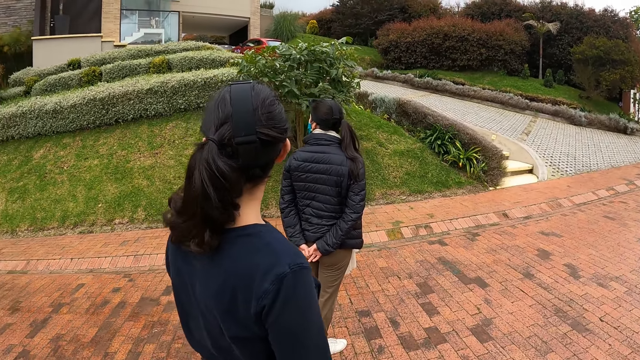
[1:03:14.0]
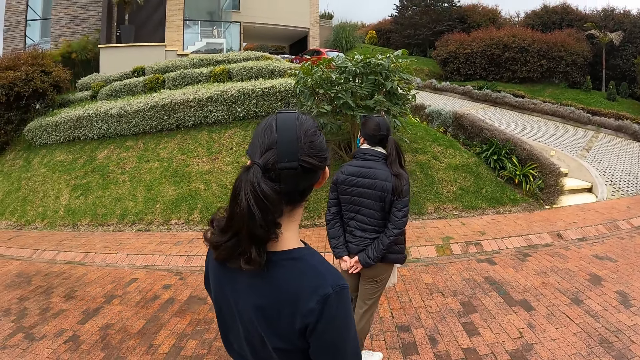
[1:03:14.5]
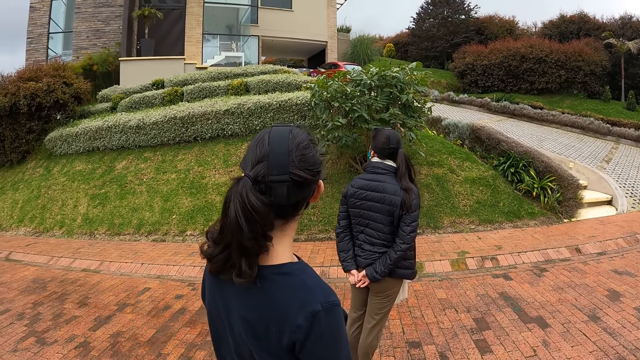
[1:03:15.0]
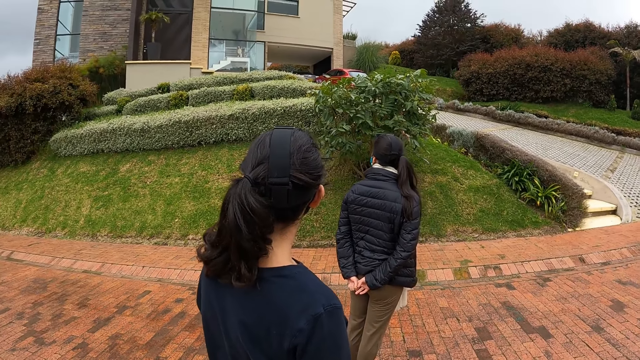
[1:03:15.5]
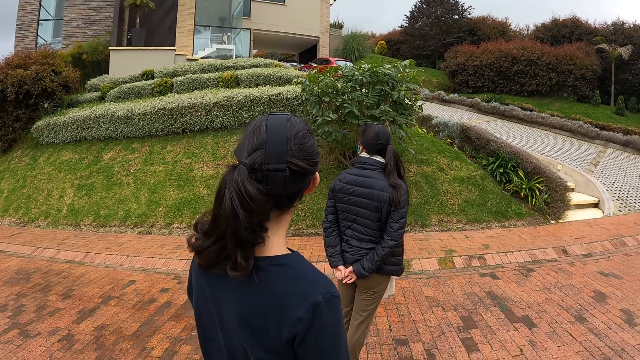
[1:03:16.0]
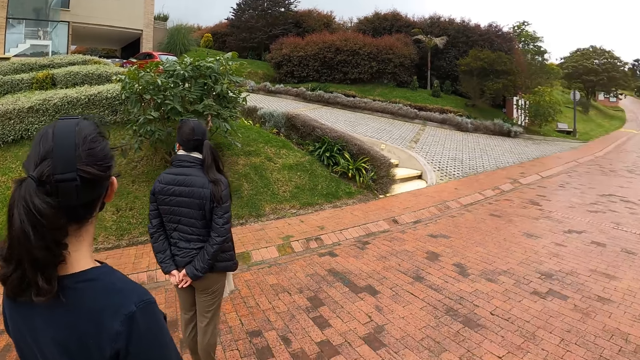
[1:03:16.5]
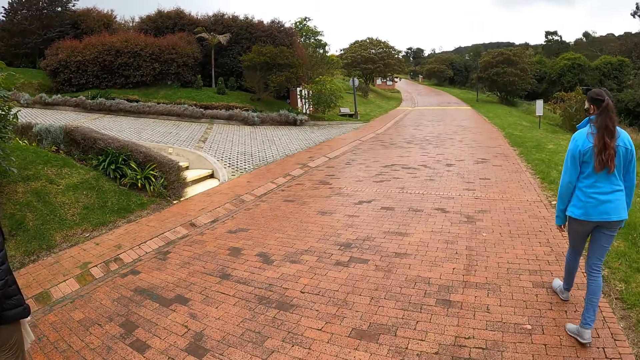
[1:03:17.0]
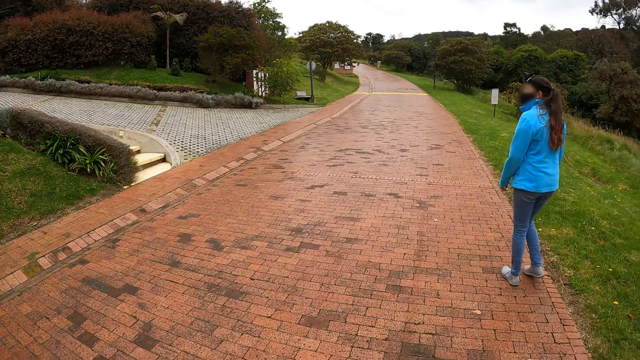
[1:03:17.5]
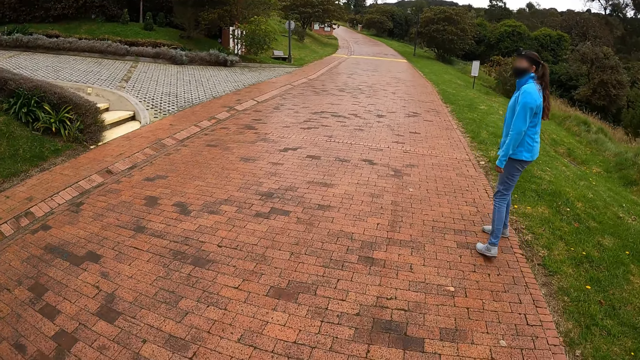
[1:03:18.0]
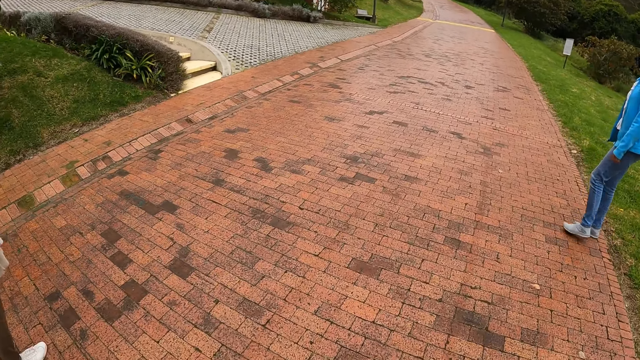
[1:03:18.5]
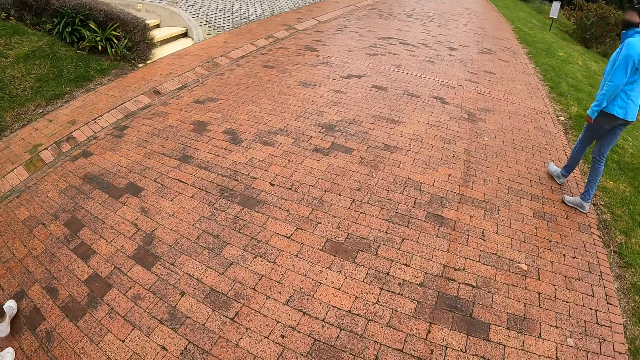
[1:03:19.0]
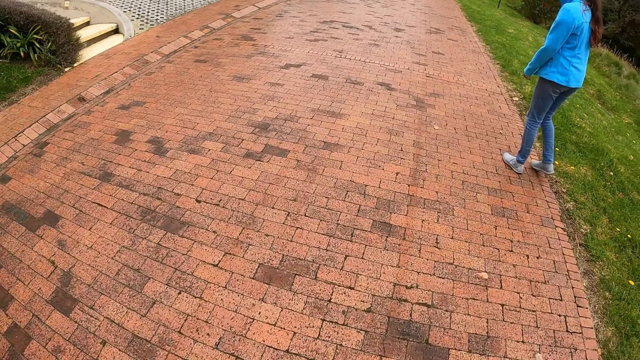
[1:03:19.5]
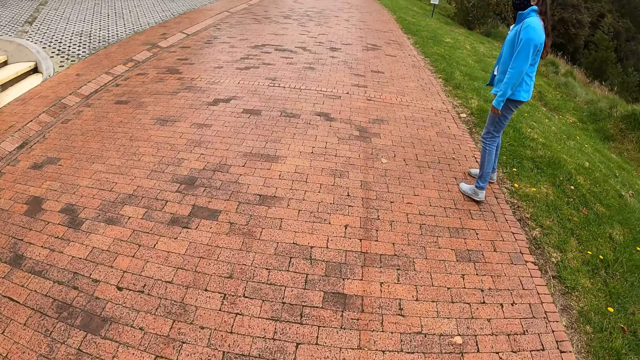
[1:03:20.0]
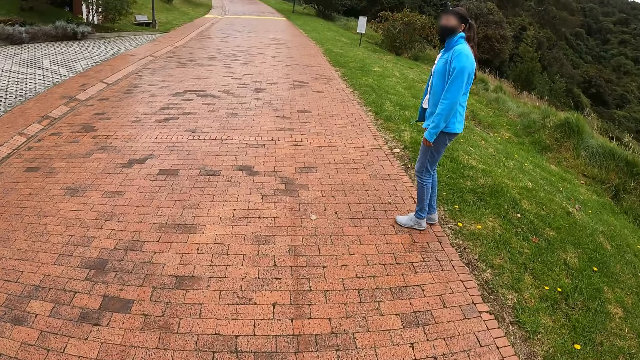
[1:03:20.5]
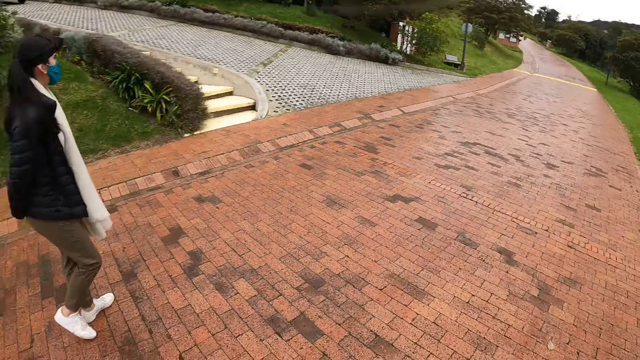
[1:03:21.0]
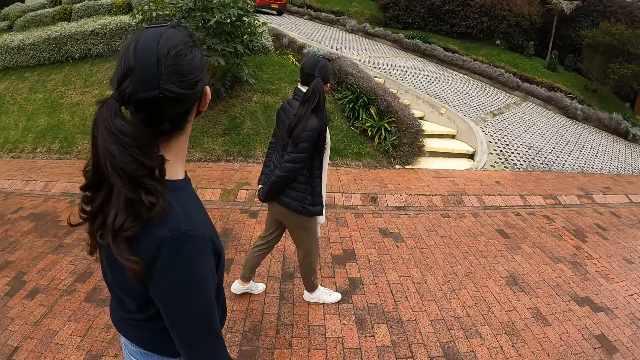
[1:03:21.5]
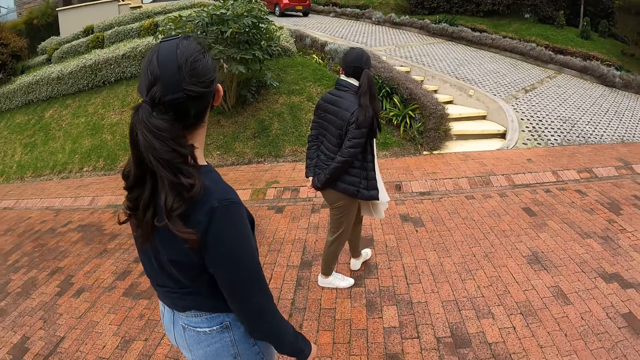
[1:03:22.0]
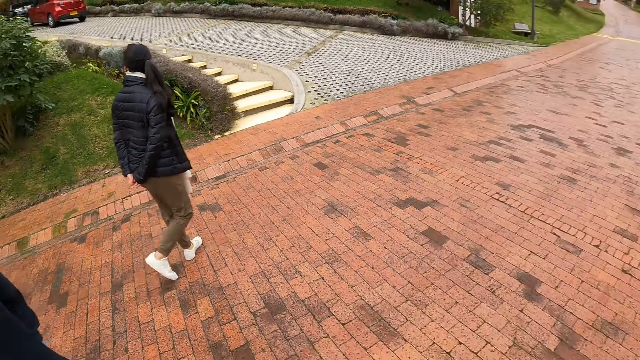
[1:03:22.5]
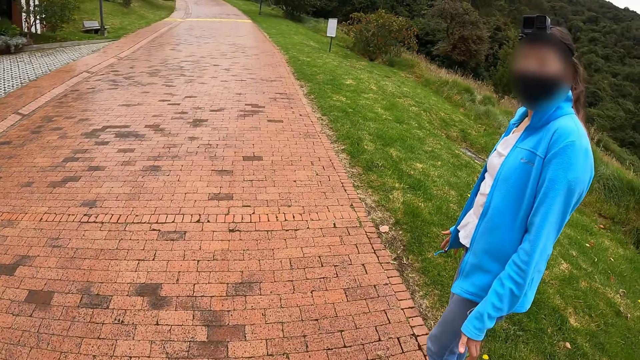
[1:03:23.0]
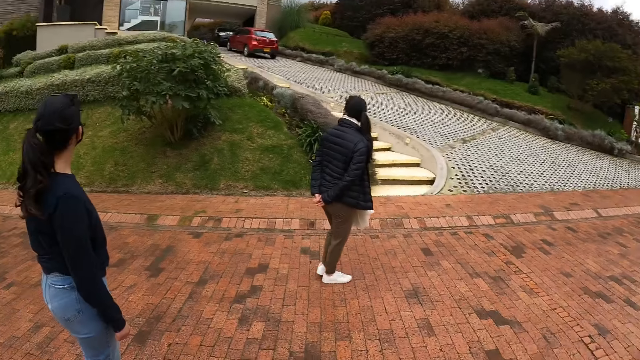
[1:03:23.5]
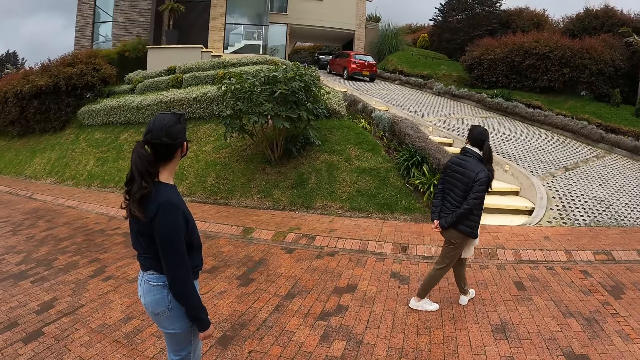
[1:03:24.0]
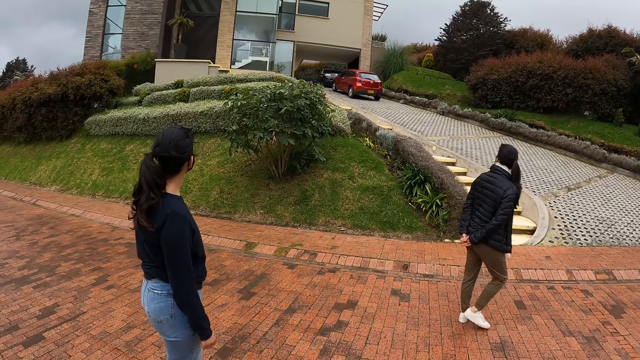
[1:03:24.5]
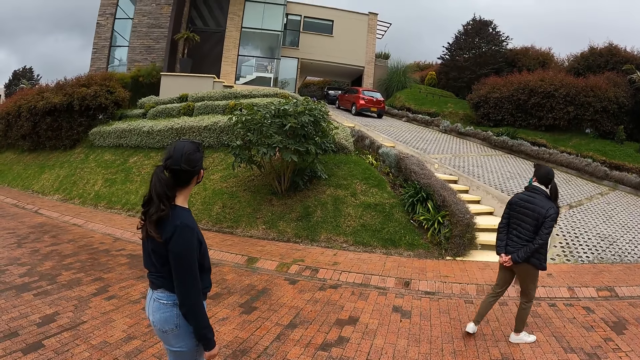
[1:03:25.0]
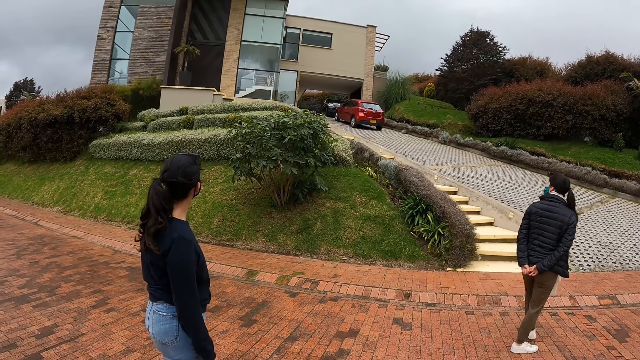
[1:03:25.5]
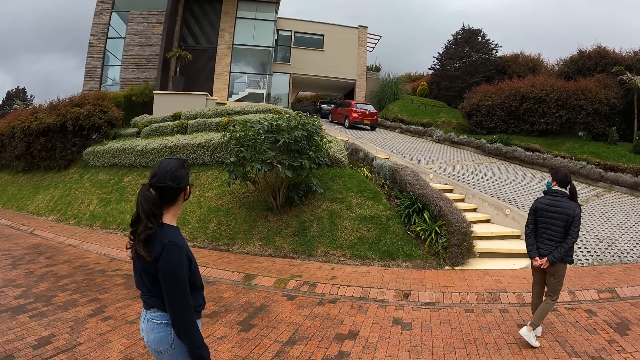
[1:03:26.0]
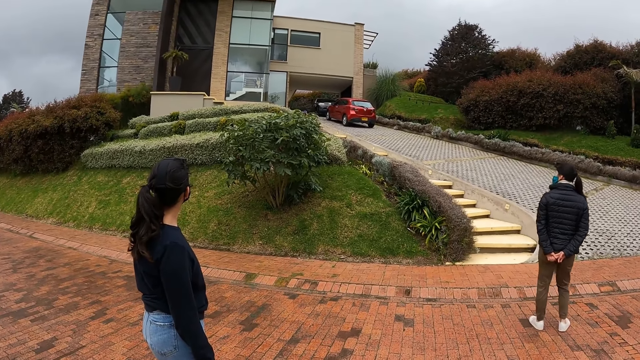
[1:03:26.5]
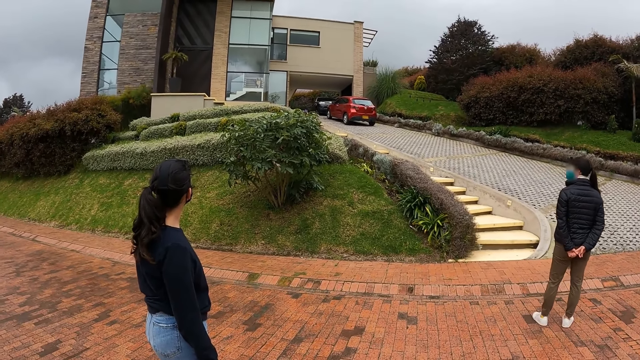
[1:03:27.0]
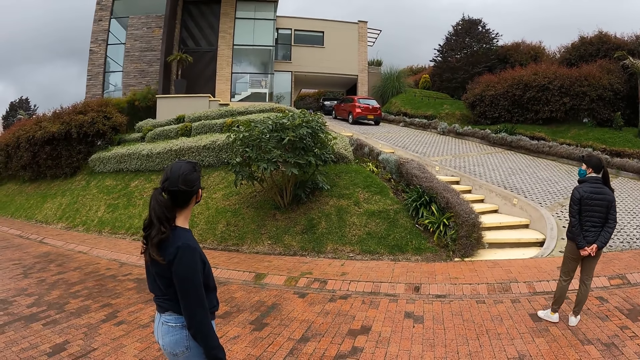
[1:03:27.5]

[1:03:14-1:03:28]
The camera wearer stands beside a lady. Another lady walks in front of the camera wearer. The camera wearer walks. The first lady walks. The first lady stops. A third lady walks. The camera wearer stops on the road.

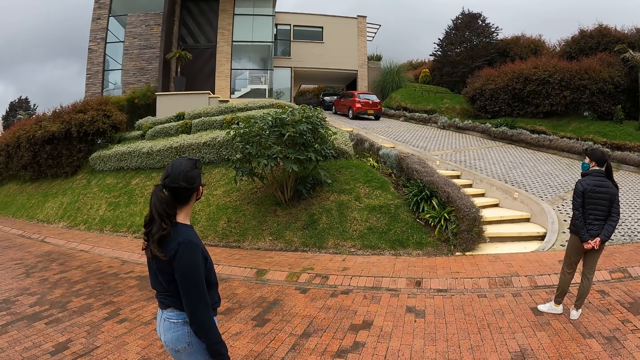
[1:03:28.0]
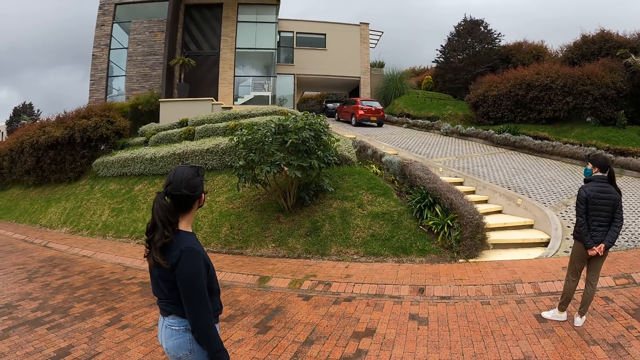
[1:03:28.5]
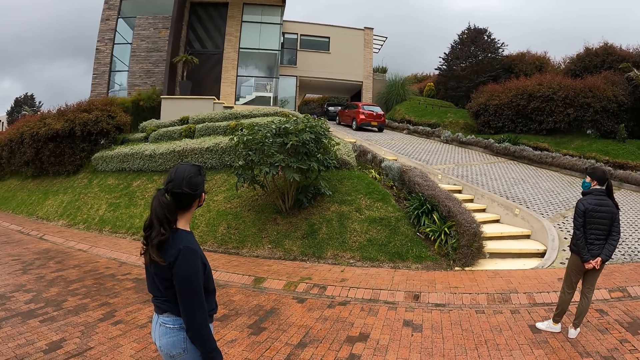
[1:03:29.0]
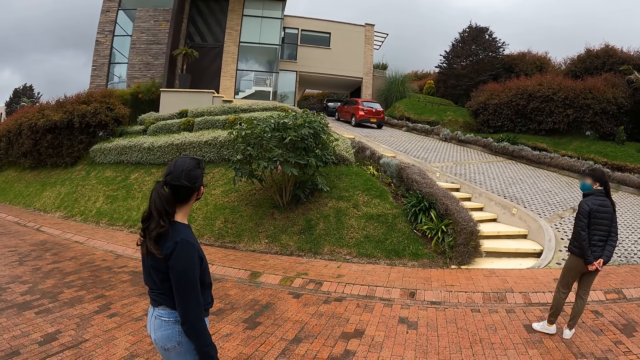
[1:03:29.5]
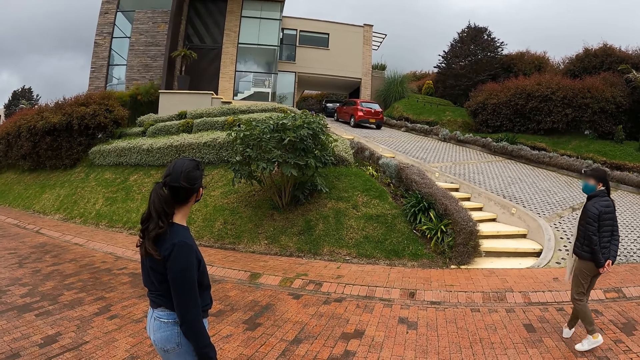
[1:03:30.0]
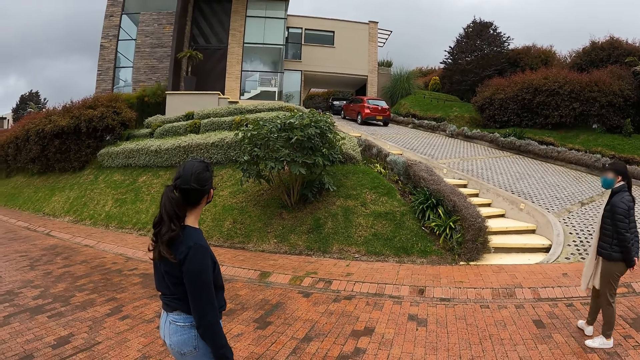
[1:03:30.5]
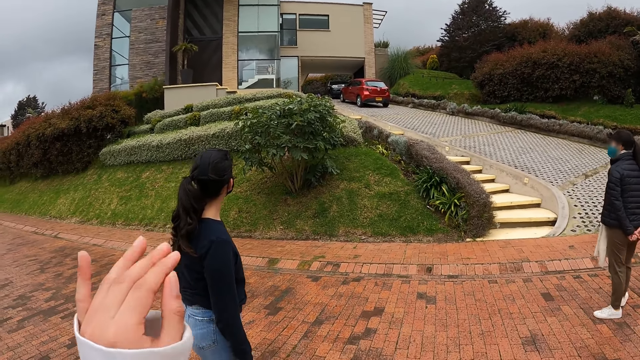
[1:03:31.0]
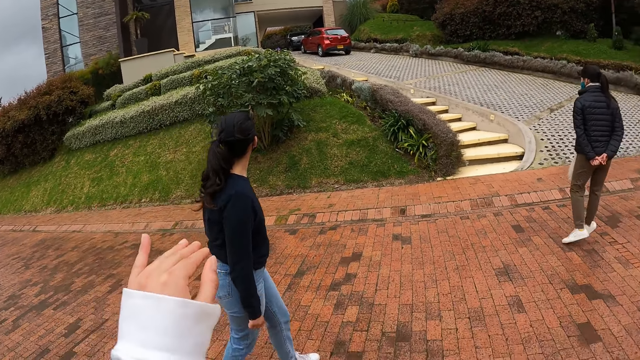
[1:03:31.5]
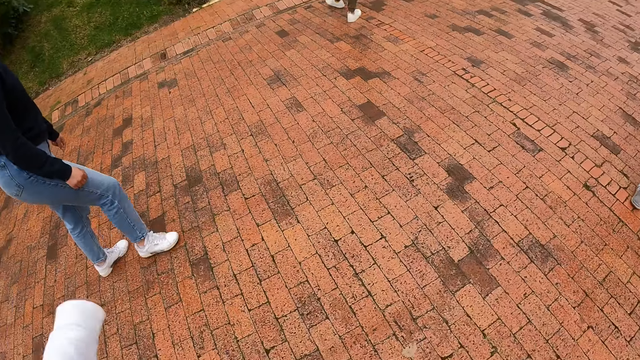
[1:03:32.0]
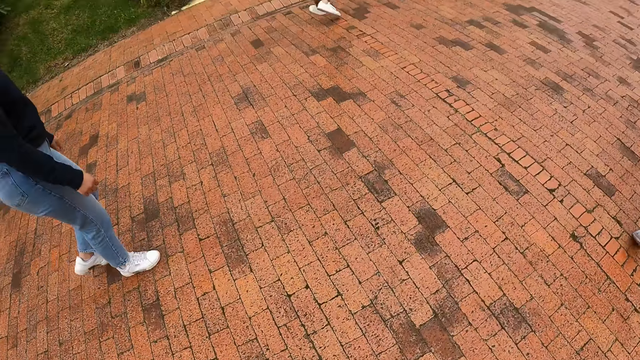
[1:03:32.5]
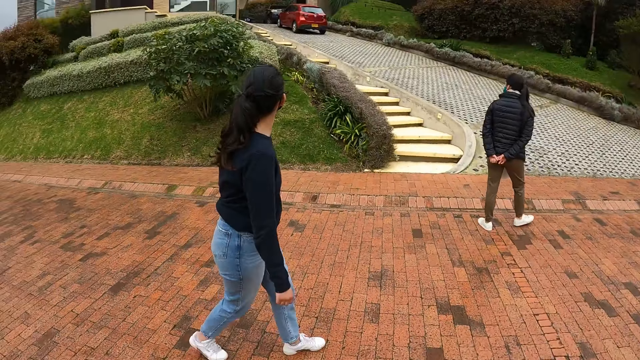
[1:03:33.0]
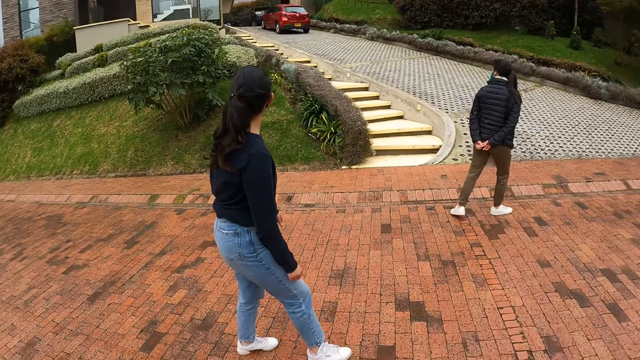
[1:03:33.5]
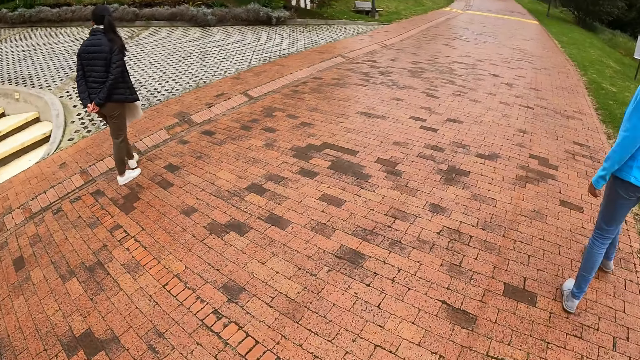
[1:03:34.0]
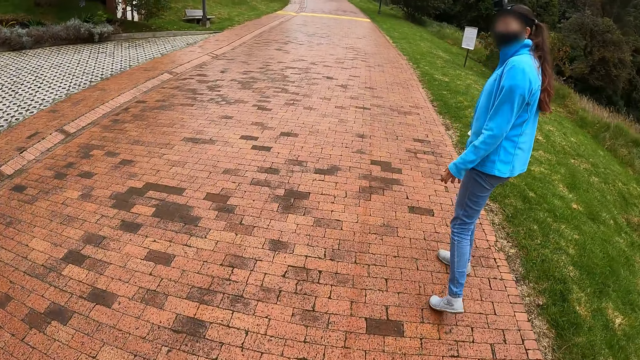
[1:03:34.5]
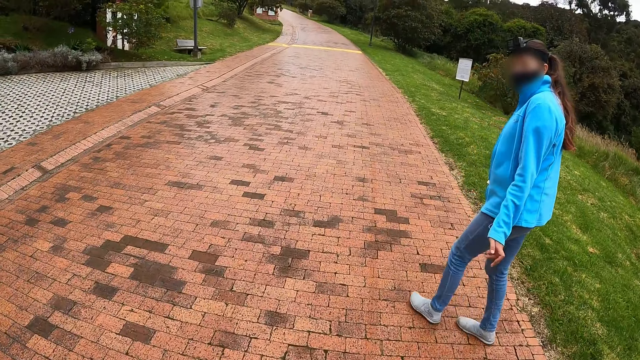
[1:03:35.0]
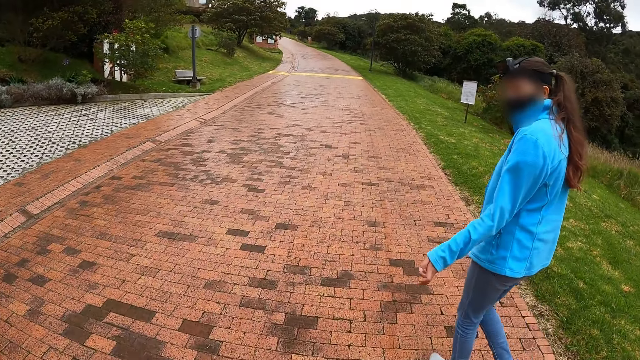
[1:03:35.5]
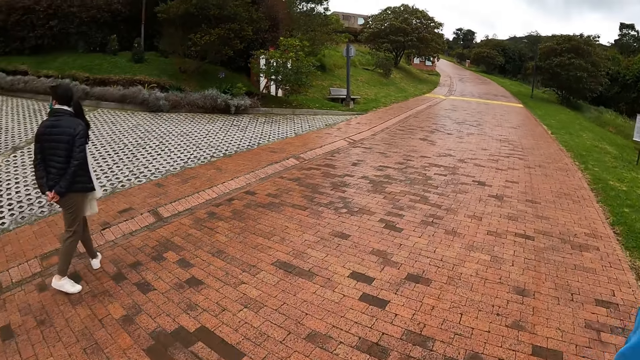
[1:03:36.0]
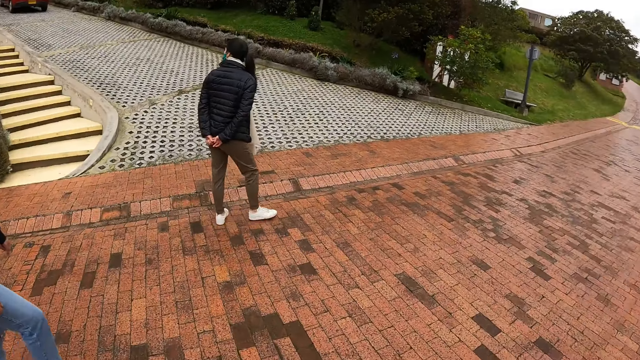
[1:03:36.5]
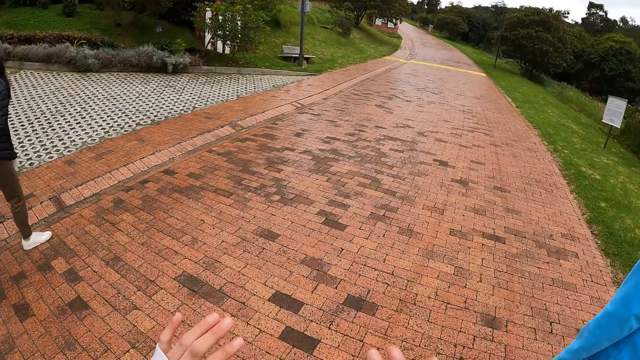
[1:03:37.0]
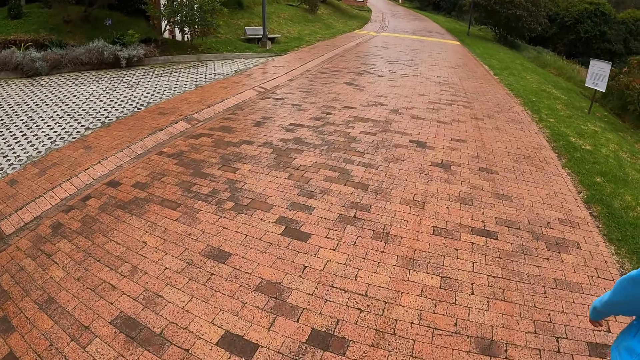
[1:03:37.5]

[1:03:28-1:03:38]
A lady stops. The camera wearer looks at a house. She raises her left hand. She moves her hands. Another lady speaks to the camera wearer. The first lady walks.
